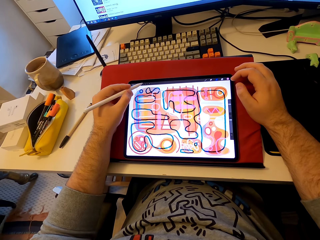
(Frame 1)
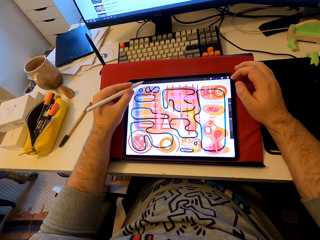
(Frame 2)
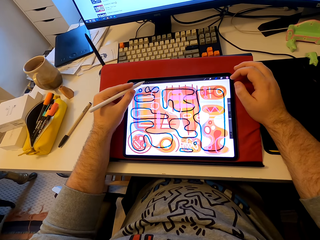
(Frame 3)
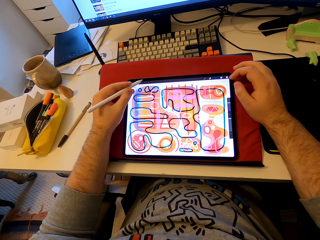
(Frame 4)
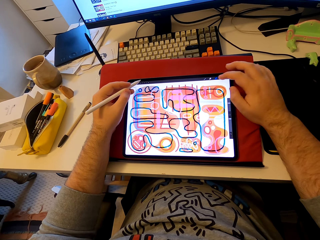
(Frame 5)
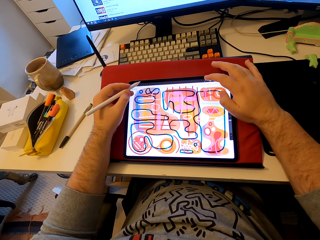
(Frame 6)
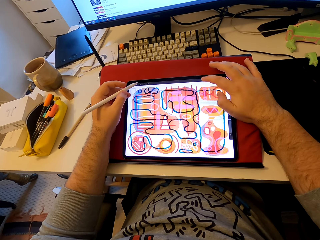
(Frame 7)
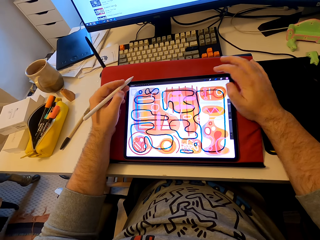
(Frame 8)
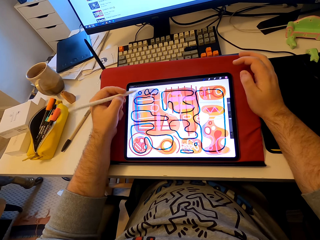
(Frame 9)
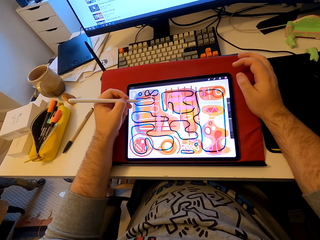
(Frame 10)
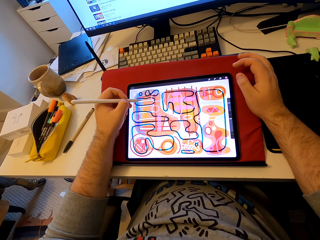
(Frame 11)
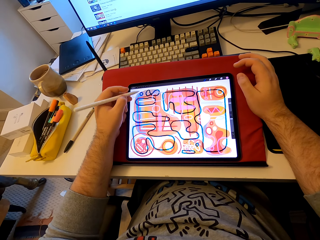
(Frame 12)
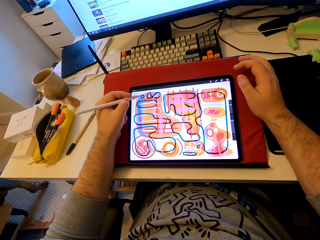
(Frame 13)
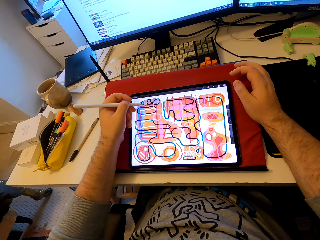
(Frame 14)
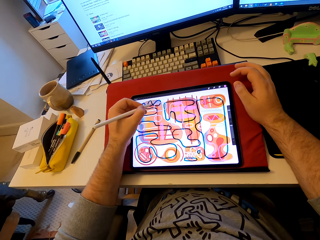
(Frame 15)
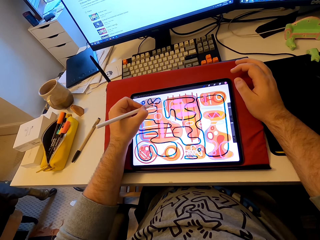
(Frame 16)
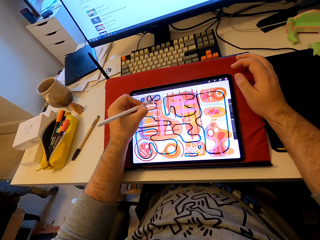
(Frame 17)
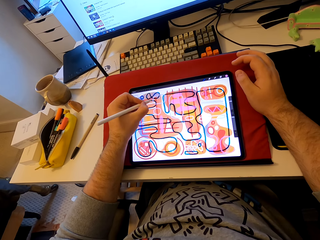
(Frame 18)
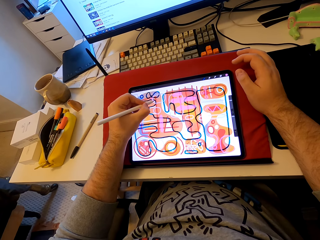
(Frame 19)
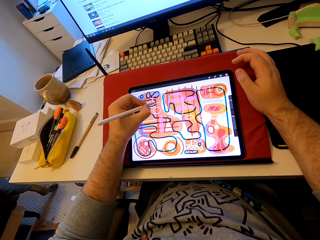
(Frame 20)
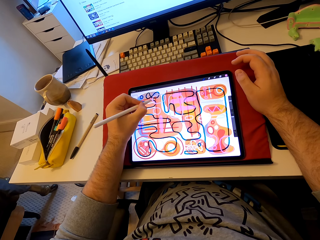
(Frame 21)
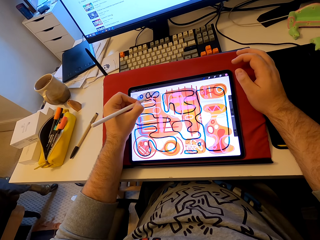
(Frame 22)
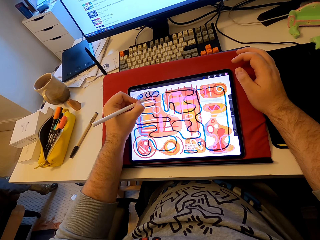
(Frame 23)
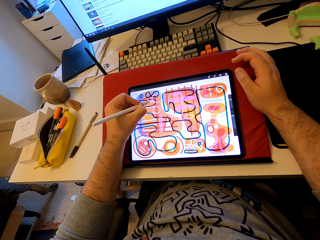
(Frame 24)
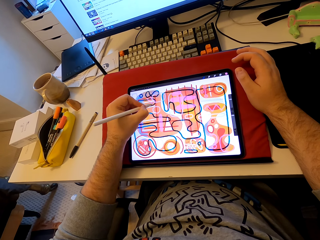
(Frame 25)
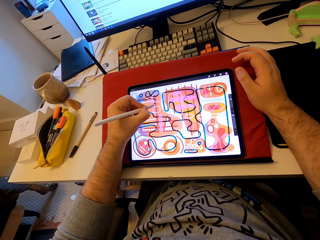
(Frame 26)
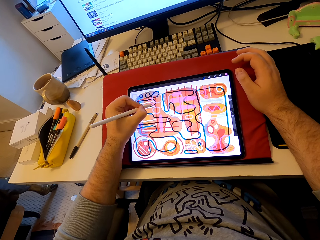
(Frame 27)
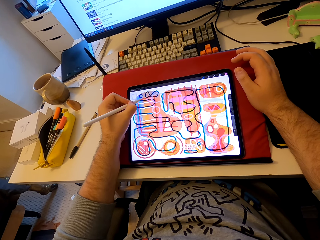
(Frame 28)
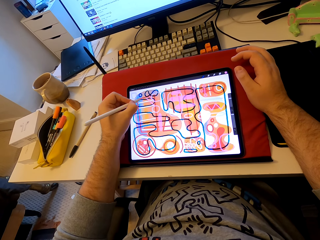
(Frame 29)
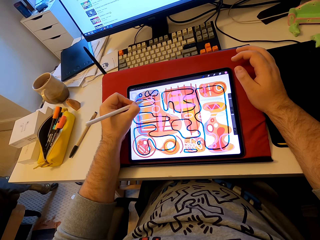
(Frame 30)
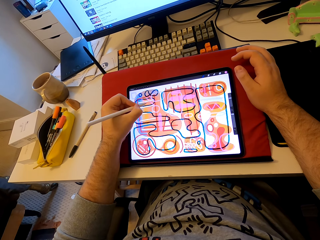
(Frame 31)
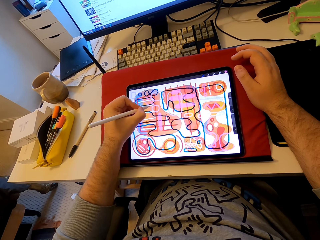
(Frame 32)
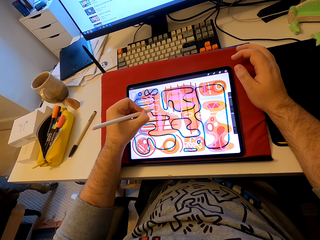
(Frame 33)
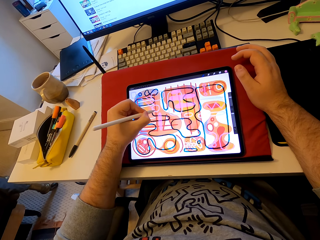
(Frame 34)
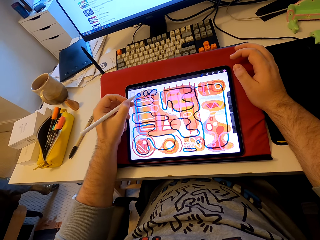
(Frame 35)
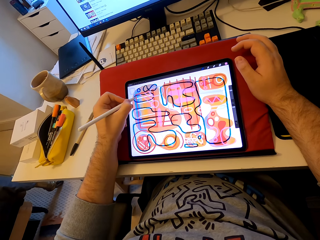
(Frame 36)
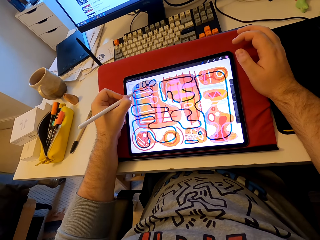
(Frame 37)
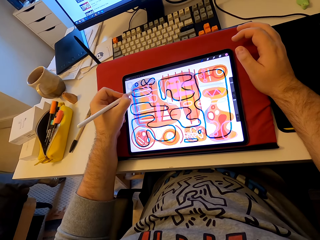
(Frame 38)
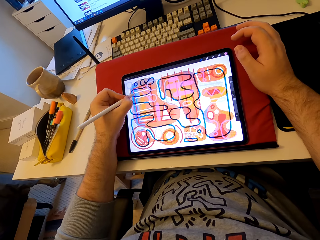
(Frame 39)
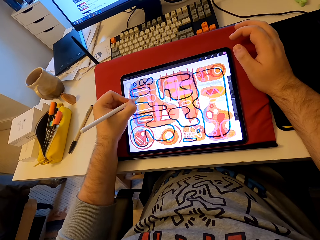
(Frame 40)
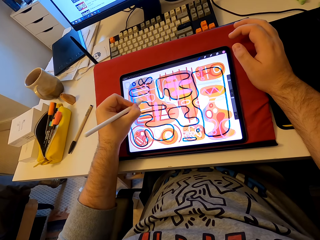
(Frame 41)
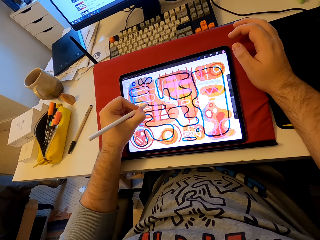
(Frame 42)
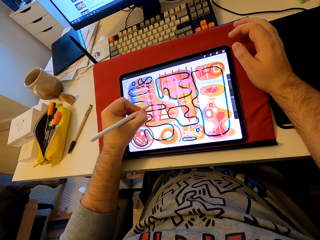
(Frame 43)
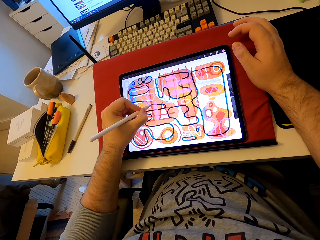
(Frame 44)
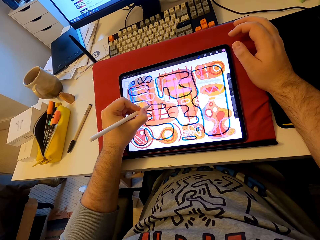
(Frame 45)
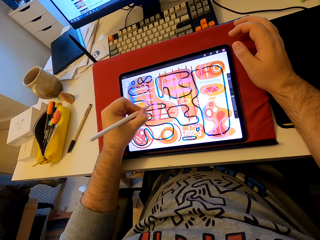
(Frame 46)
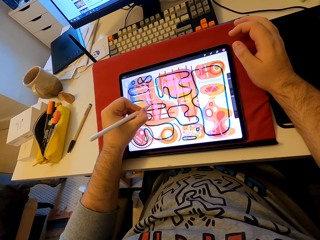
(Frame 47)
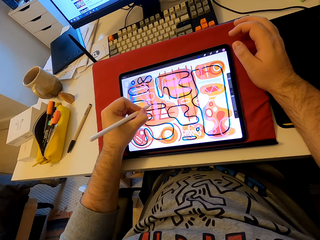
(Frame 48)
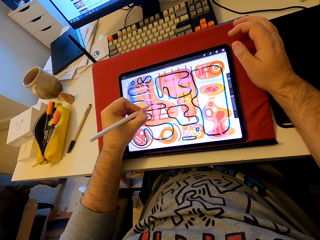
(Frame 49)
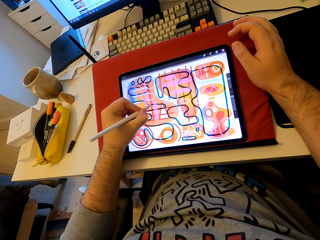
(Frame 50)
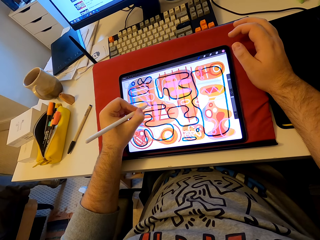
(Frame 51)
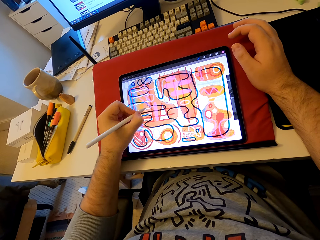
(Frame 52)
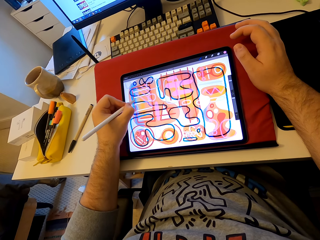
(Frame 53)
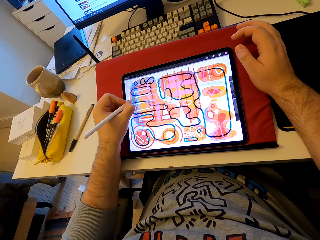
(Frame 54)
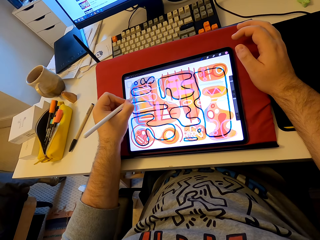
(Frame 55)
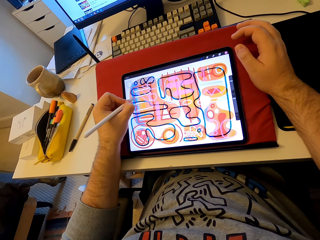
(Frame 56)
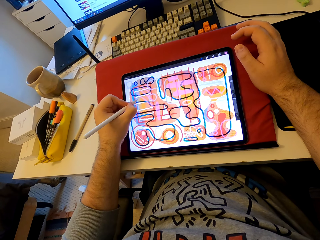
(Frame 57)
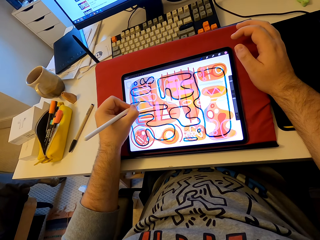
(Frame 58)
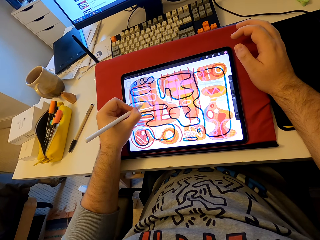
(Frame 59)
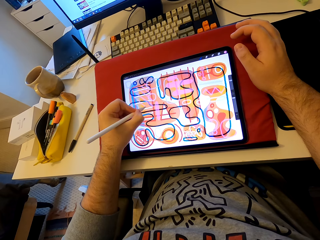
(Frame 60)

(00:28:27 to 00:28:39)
The camera wearer stares at a tablet. They operate the tablet. They tap the tablet's screen. They draw patterns on the tablet. They place the stylus pen on the tablet's screen.

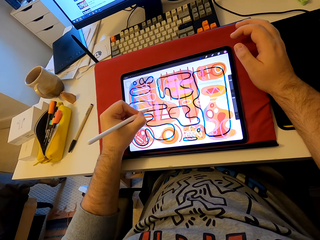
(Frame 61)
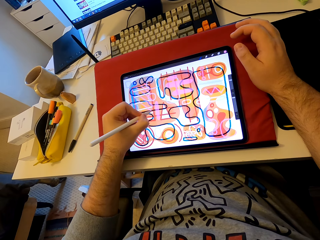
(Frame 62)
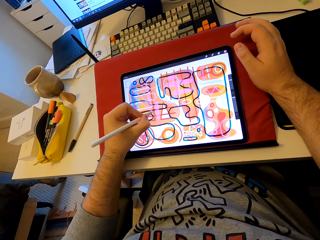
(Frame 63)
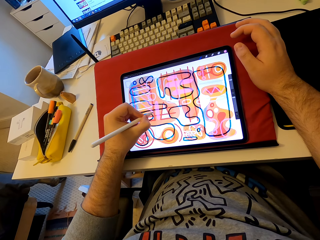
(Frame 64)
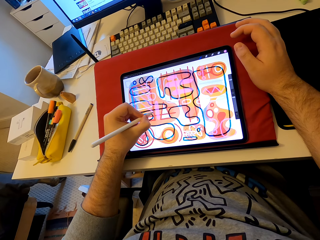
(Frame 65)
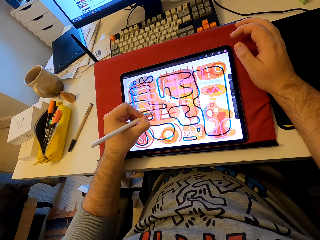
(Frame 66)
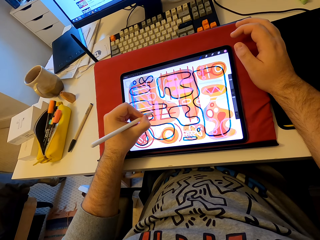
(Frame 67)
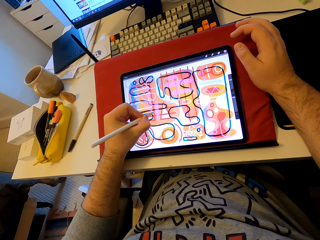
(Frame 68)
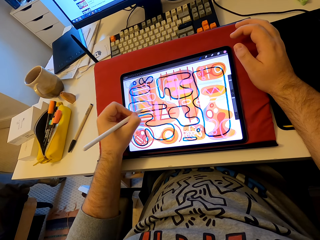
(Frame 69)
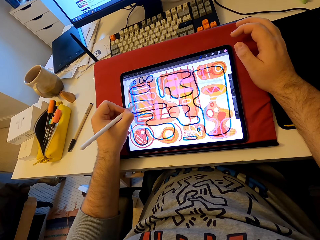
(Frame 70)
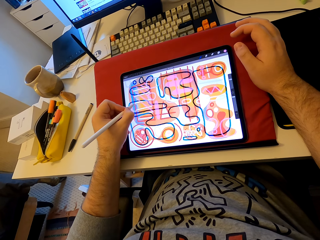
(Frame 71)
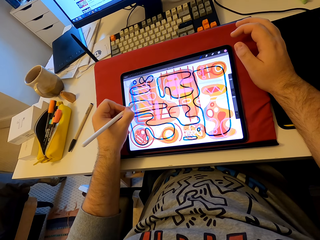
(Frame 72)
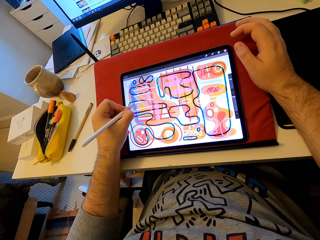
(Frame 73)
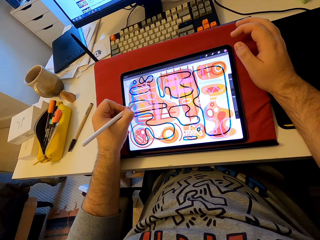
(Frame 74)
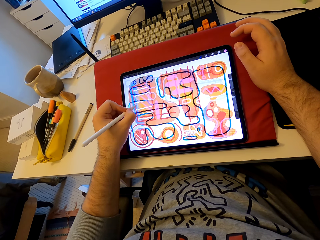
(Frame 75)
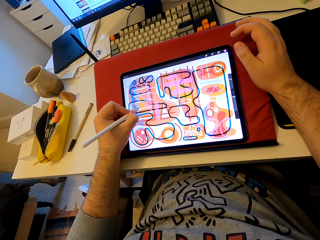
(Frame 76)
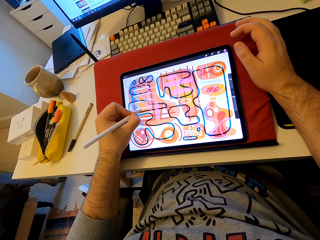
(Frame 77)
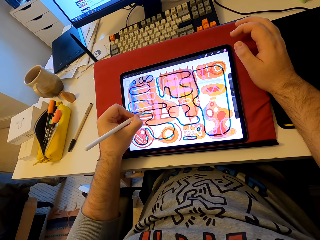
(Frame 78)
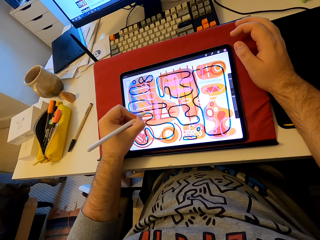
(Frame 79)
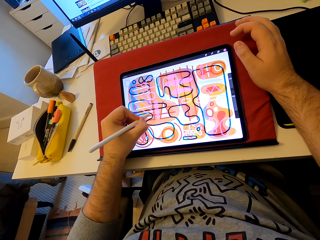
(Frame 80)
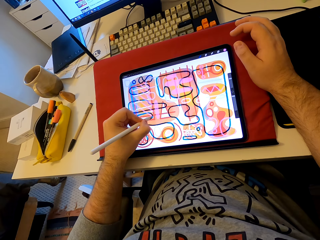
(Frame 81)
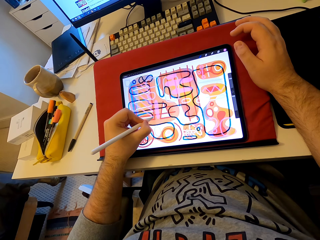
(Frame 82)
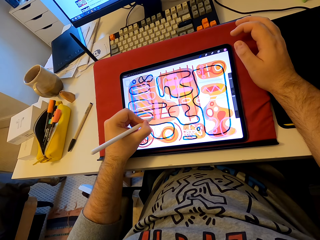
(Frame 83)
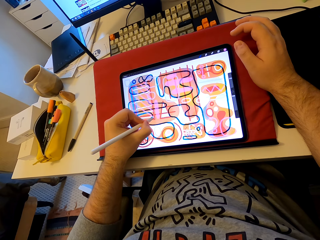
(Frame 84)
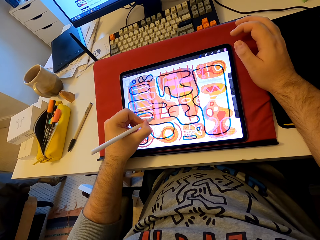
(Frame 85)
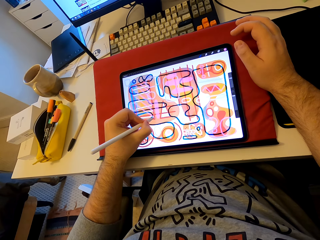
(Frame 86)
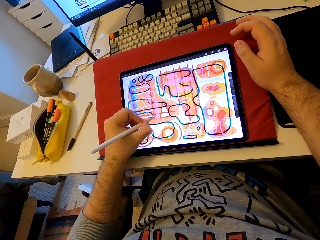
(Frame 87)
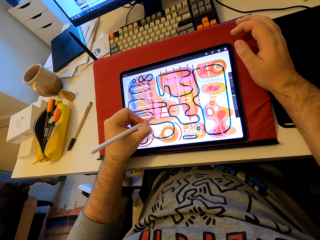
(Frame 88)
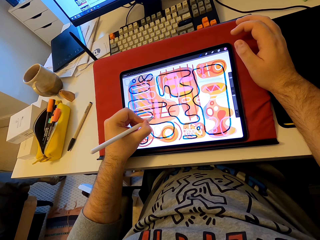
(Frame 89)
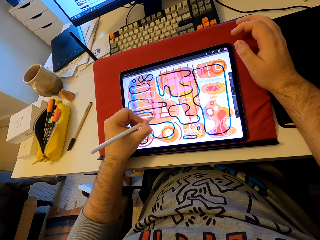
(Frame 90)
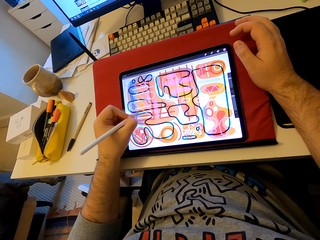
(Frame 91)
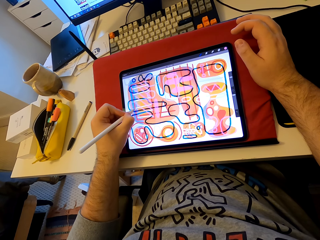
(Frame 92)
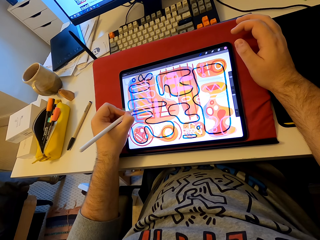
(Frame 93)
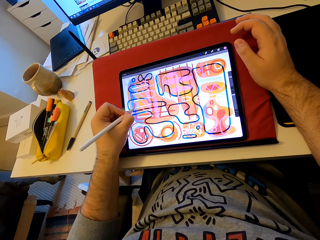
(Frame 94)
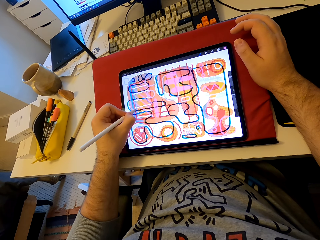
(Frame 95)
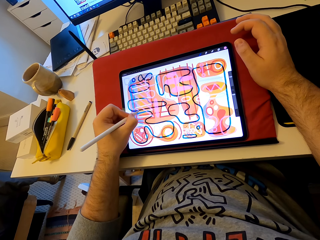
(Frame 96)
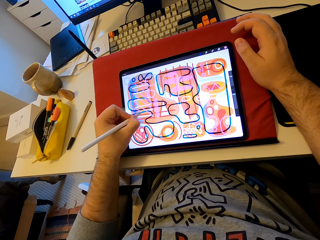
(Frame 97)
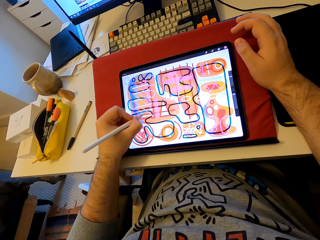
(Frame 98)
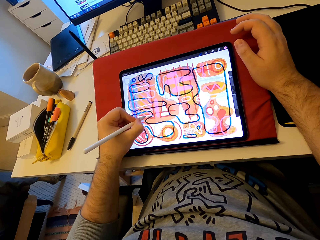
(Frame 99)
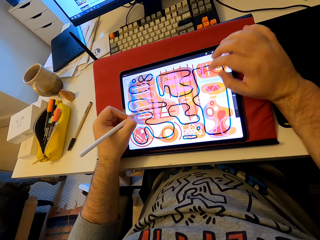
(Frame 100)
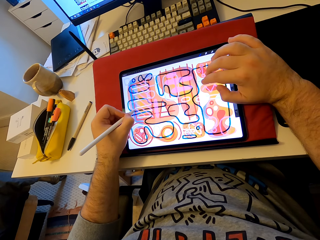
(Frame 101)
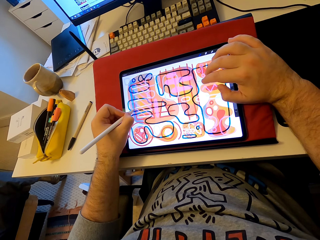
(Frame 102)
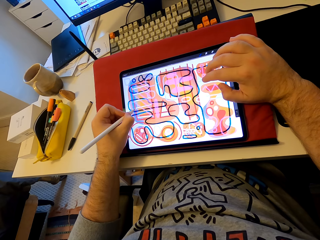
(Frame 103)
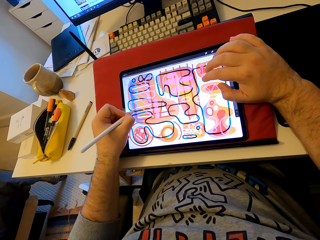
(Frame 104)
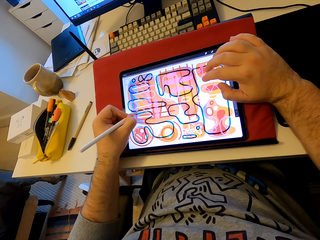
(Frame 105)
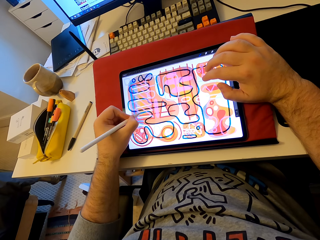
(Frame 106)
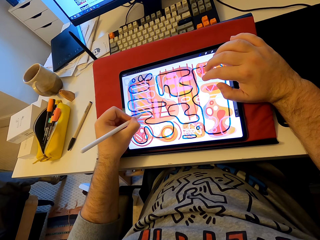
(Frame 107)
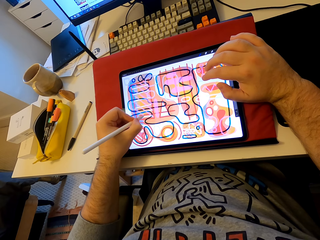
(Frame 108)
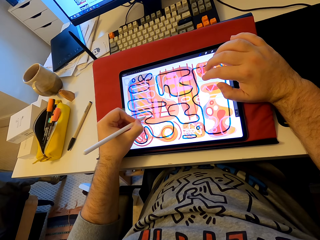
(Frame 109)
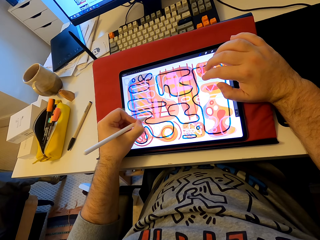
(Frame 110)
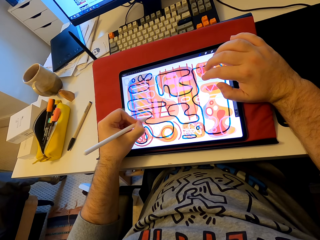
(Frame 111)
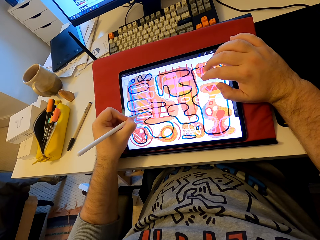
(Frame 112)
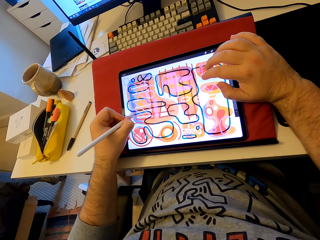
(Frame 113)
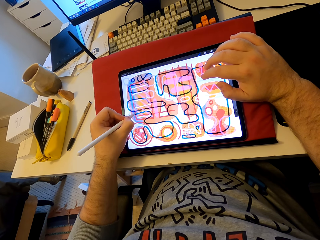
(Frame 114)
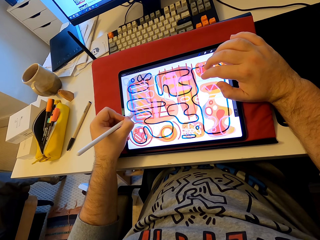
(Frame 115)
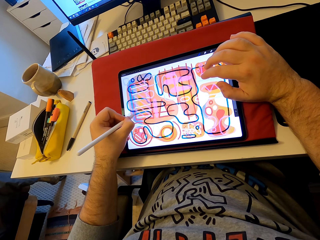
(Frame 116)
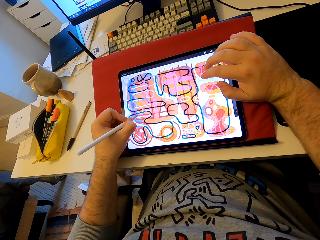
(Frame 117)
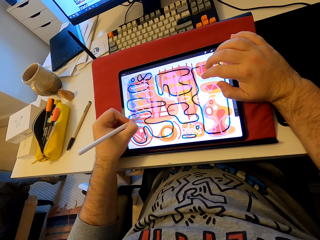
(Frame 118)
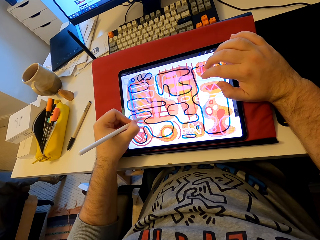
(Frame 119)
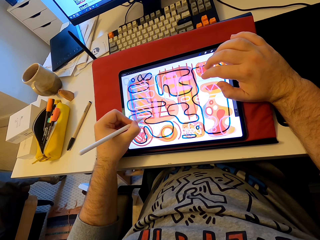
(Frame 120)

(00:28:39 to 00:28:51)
The camera wearer taps the tablet's screen. They draw on the tablet's screen.
